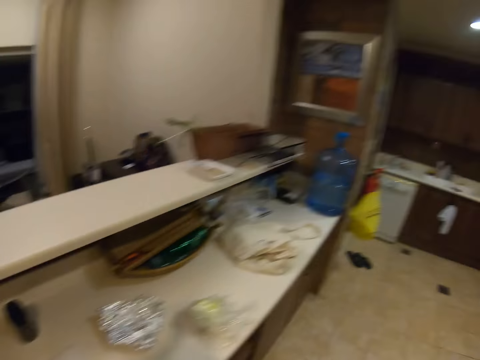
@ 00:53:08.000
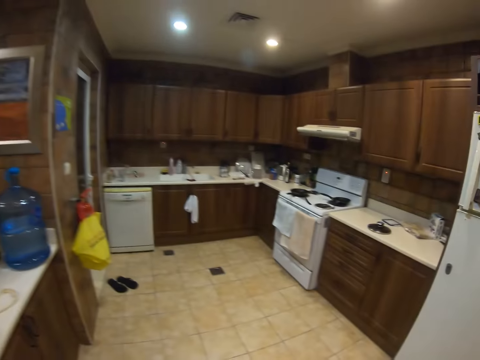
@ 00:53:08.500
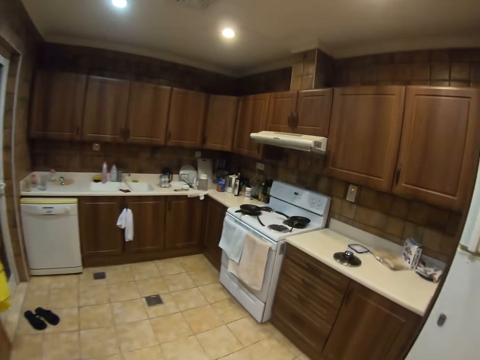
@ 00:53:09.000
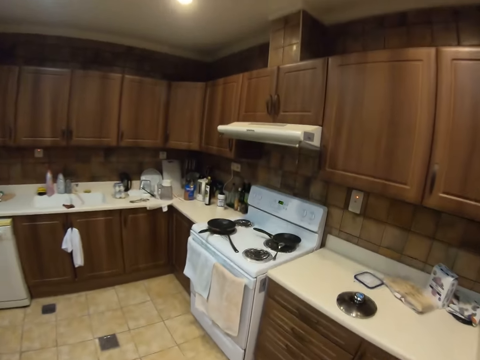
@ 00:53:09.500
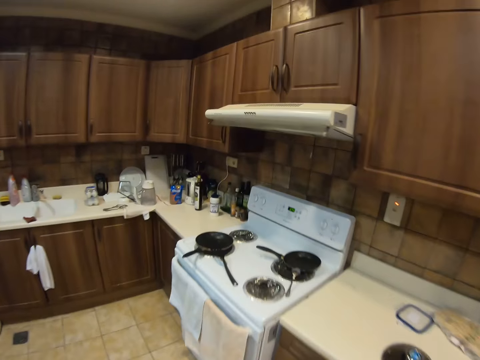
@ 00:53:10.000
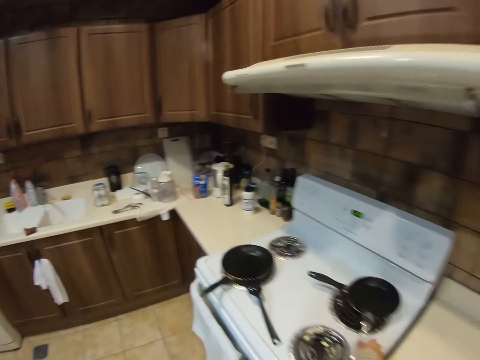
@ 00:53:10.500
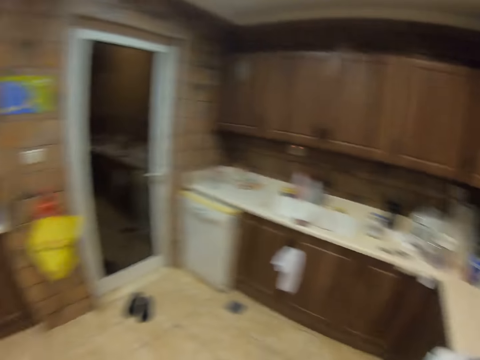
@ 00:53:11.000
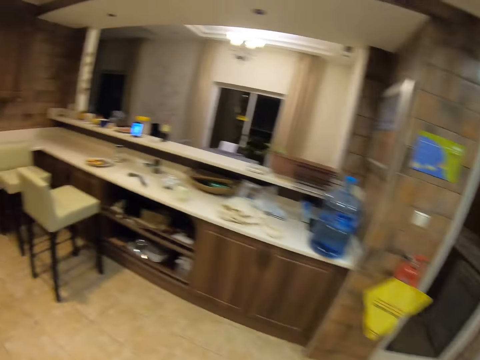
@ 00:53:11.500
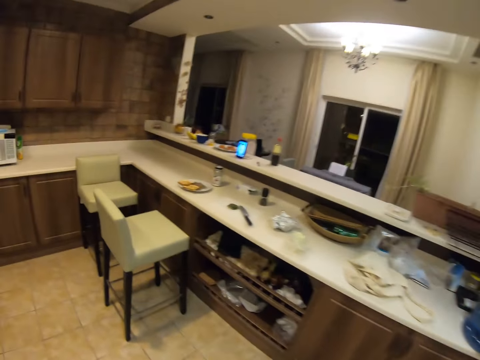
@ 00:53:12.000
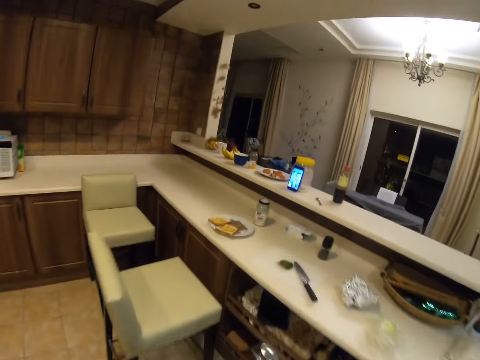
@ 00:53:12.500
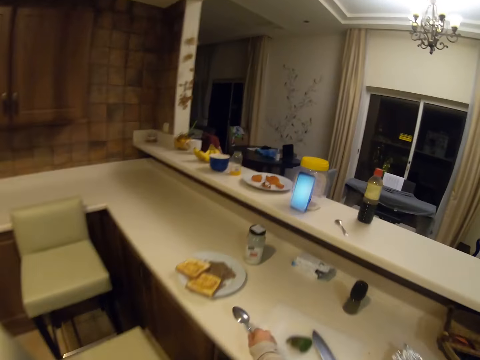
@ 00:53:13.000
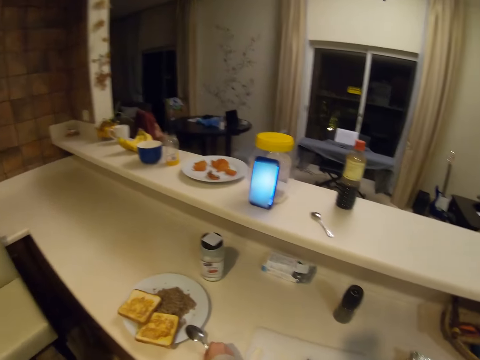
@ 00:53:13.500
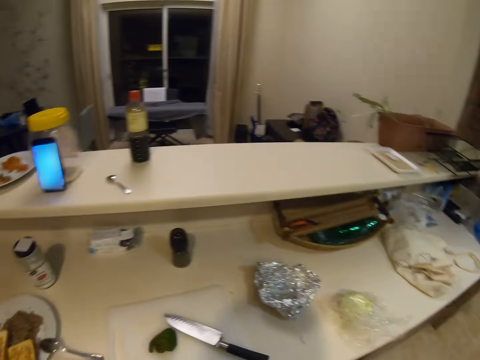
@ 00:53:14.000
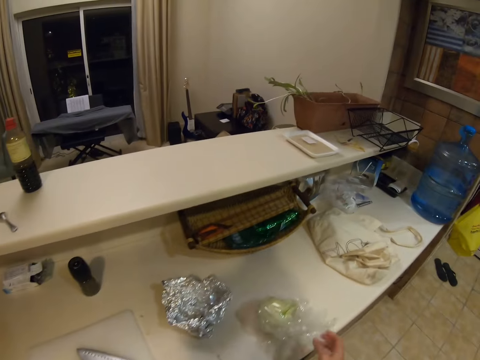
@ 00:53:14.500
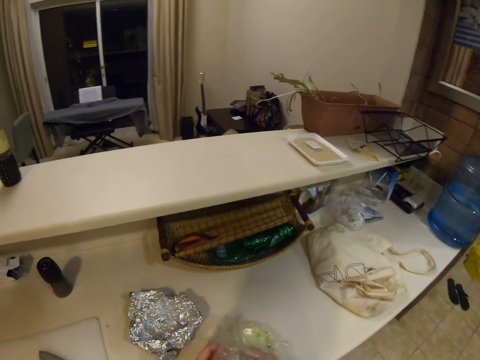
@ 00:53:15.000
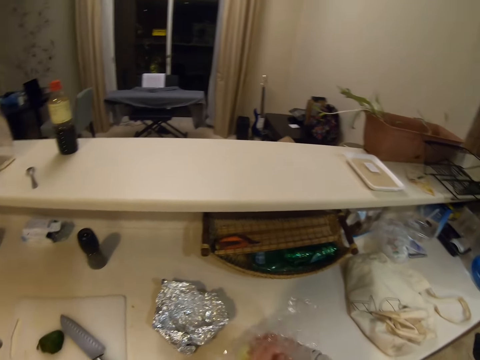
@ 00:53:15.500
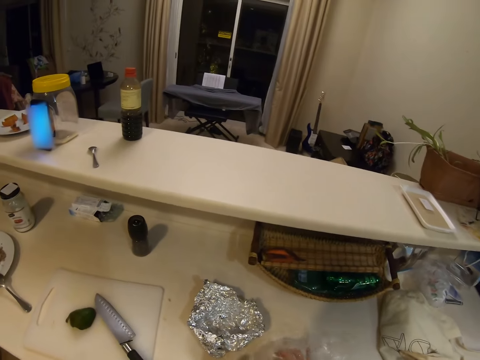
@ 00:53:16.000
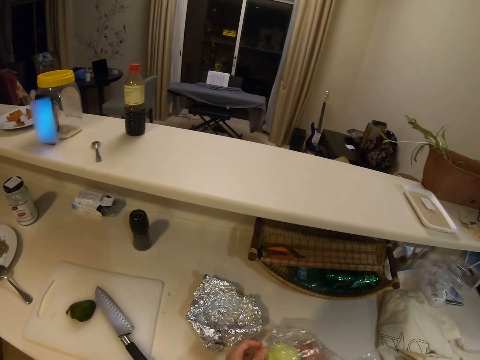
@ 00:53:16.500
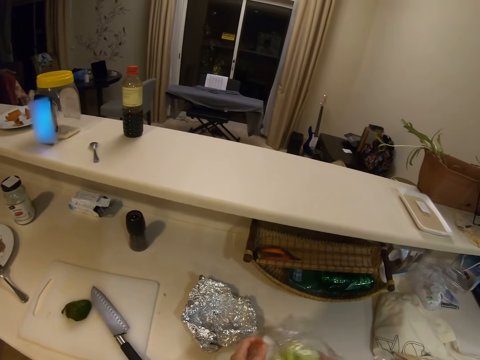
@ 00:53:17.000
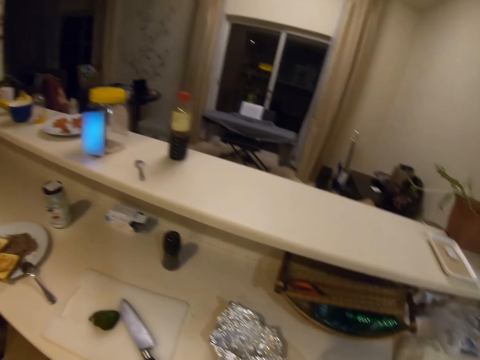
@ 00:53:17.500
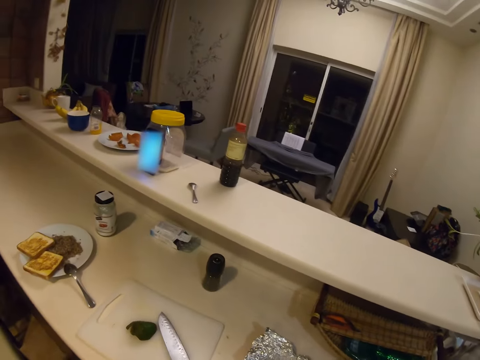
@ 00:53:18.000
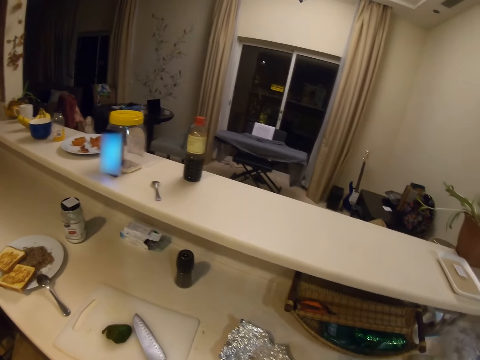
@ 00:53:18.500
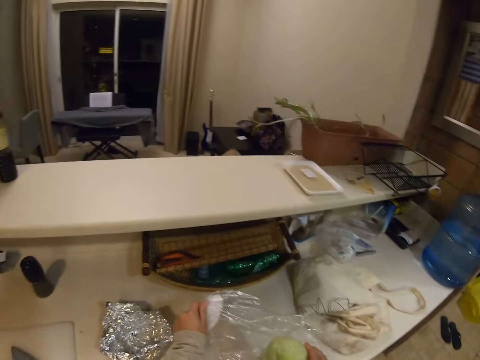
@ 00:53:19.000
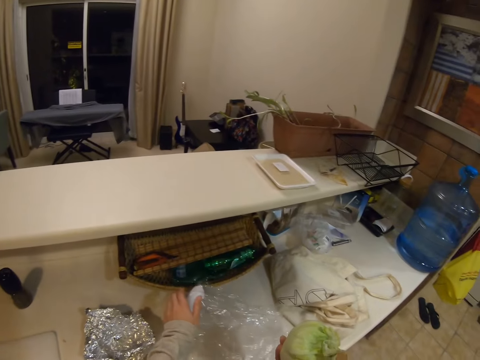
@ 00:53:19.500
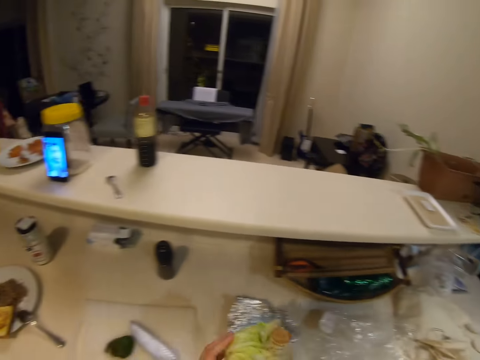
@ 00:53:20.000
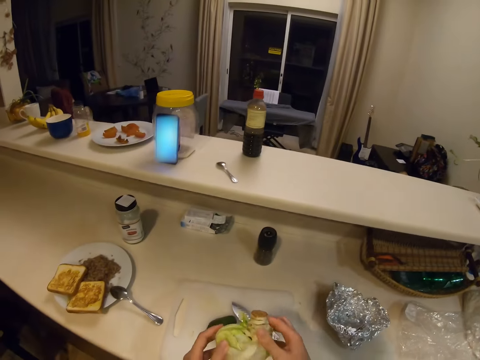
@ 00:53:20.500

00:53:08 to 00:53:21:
The camera wearer turns round. She picks up a spoon on the frying pan with her right hand. She walks. She puts the spoon on the plate of food. She touches a polythene on the counter table. She takes a cabbage or lettuce out of the polythene bag.

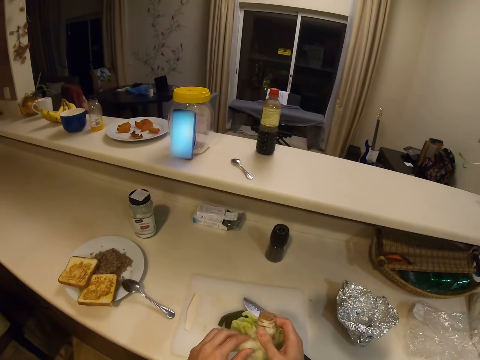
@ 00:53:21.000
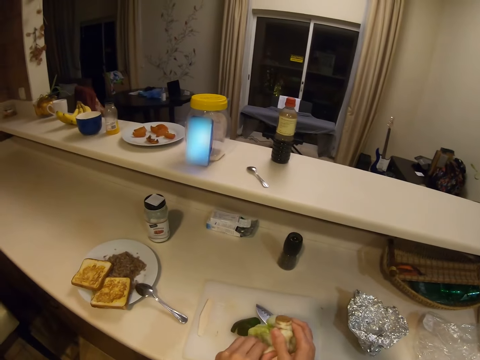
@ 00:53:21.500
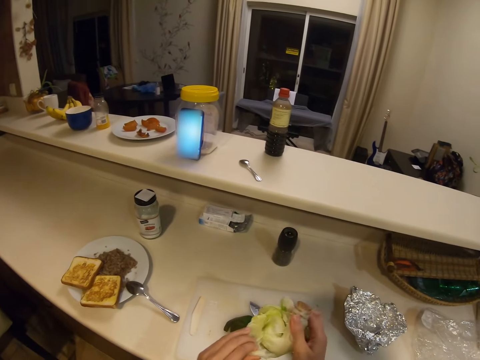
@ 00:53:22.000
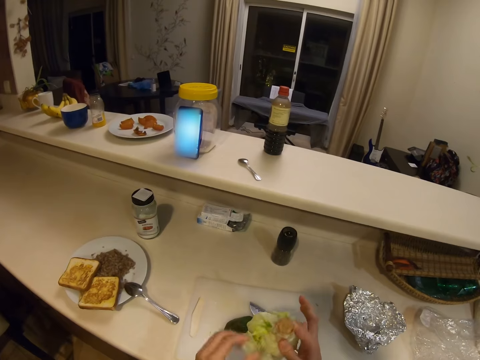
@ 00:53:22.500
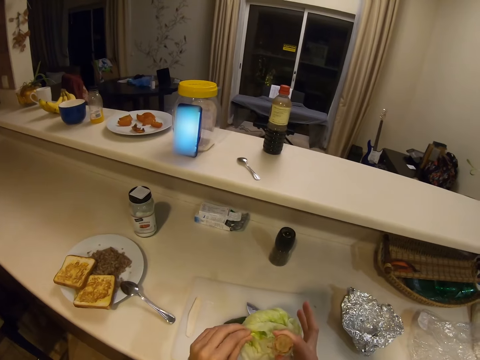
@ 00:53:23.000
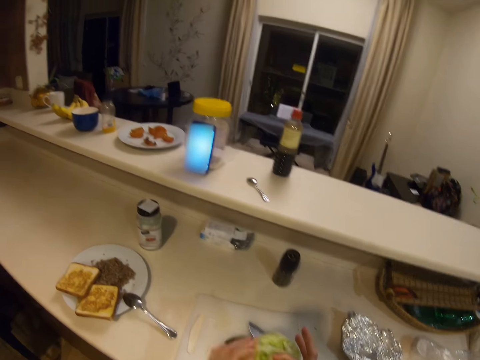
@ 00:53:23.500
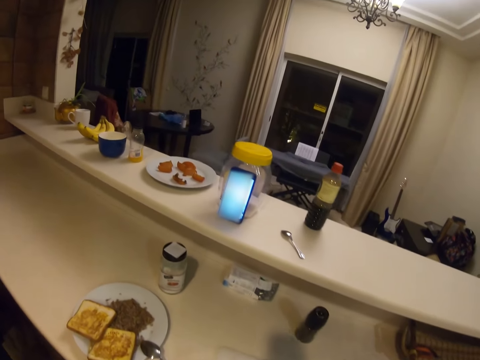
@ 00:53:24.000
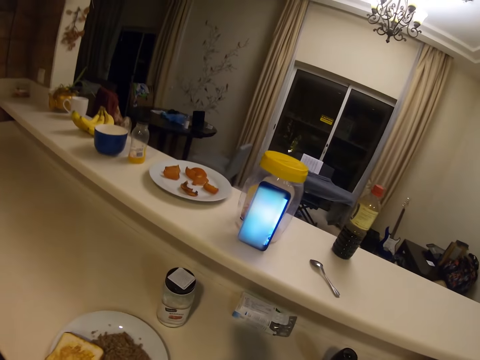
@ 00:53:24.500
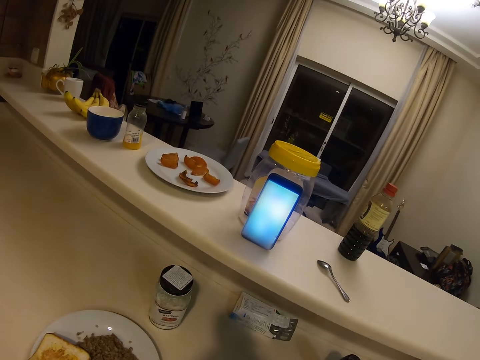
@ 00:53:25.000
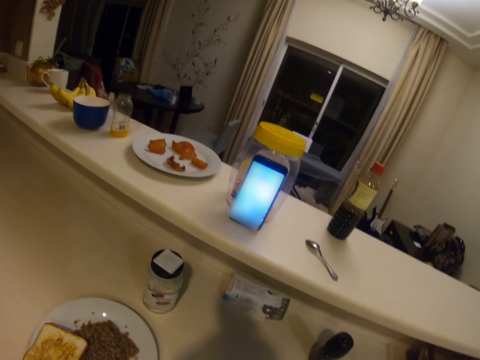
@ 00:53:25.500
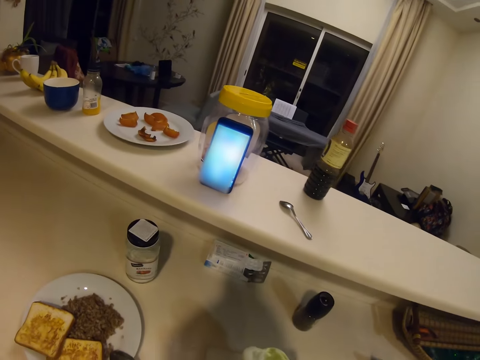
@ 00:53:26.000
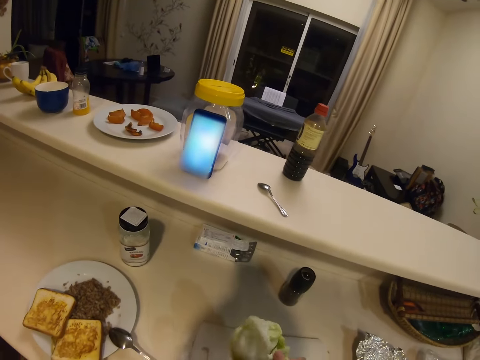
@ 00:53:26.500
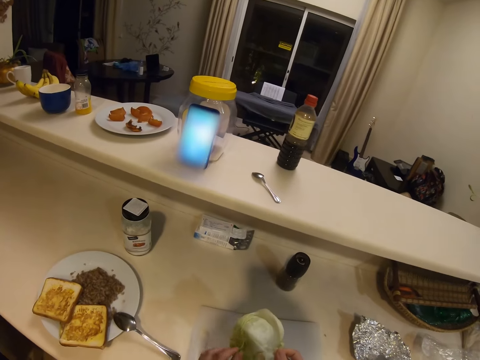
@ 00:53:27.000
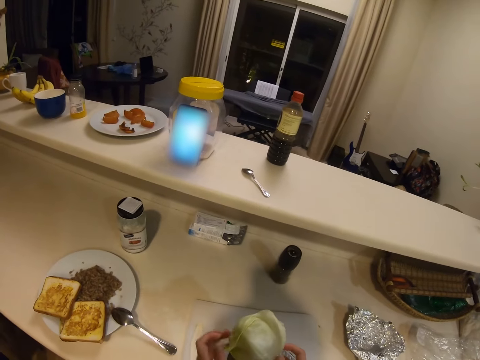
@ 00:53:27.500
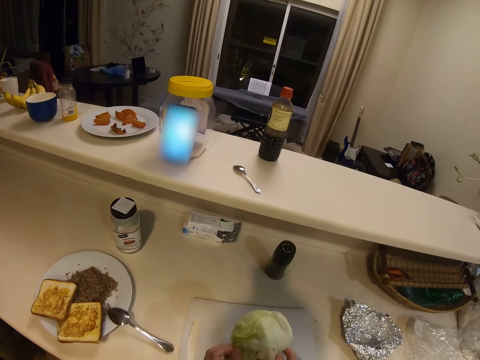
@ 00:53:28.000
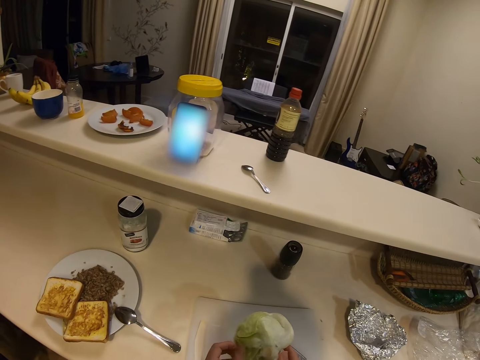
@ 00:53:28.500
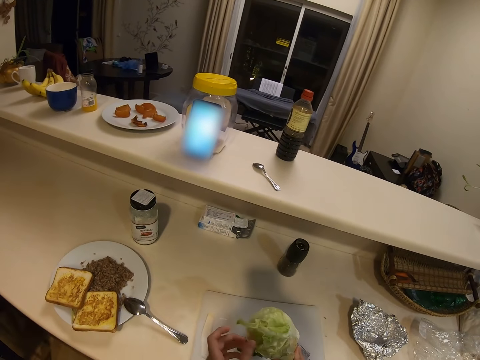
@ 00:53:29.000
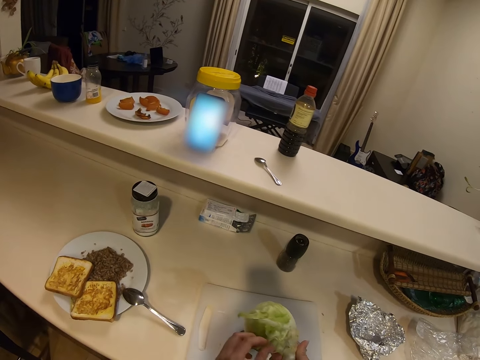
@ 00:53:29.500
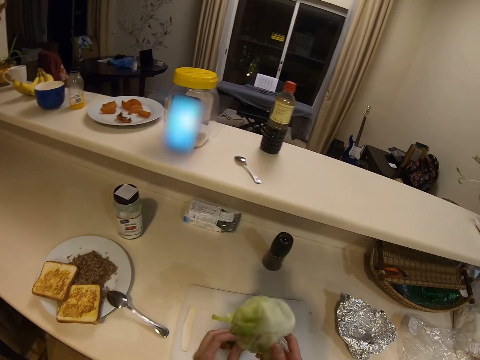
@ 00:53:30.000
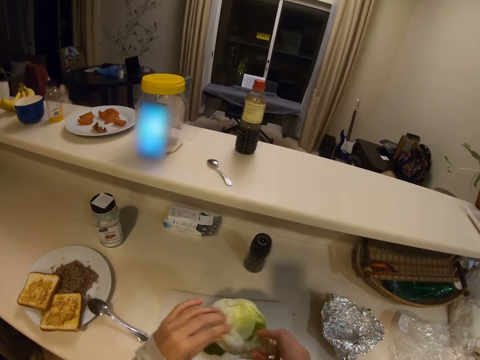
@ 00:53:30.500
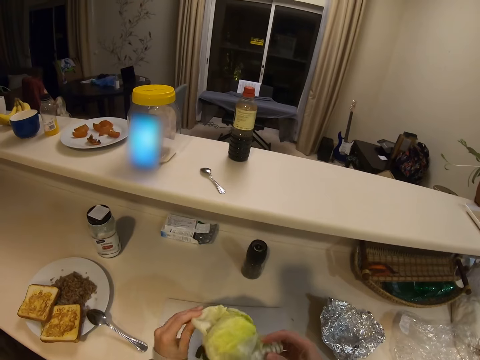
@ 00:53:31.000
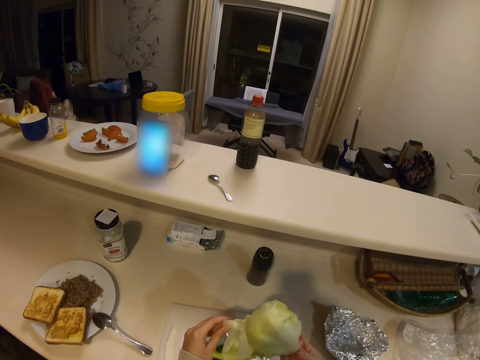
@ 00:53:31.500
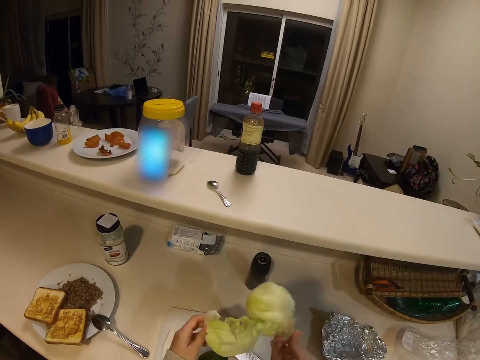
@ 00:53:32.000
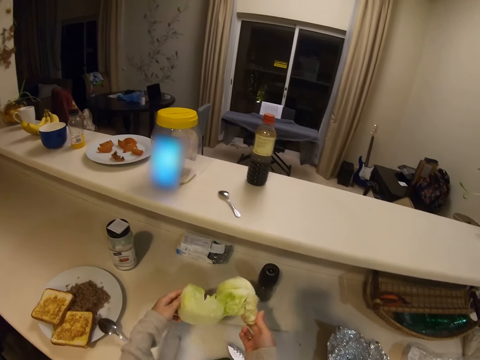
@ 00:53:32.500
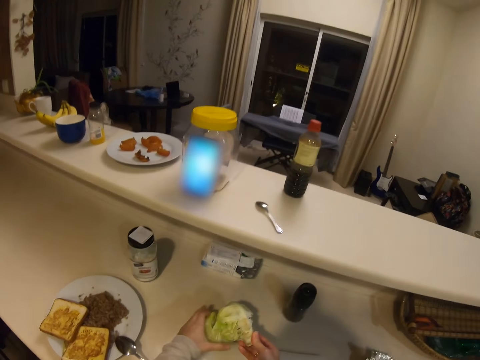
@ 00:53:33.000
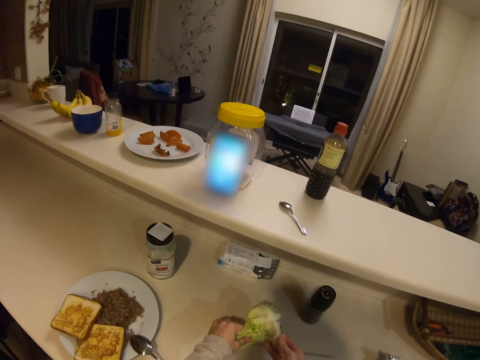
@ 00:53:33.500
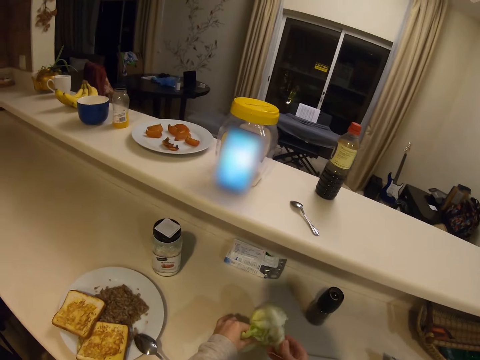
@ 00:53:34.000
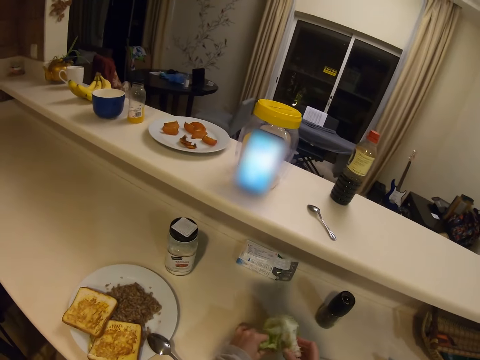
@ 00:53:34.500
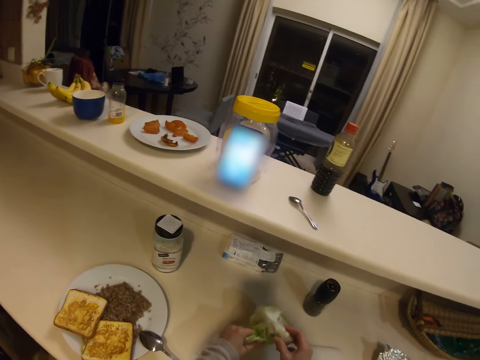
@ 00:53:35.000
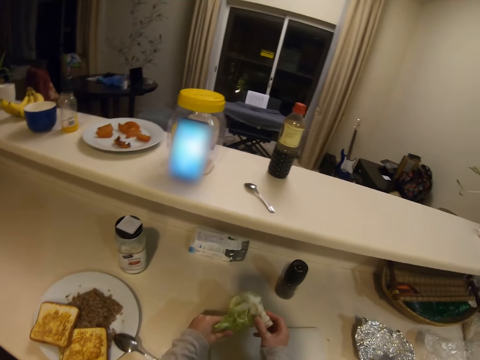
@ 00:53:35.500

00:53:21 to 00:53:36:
The camera wearer cuts the cabbage with her hands. She picks up a lettuce. She converses with the man on the phone call.
